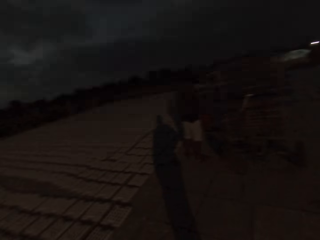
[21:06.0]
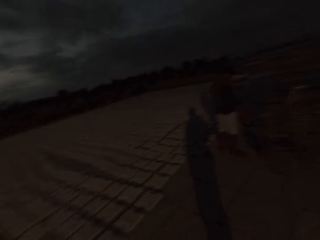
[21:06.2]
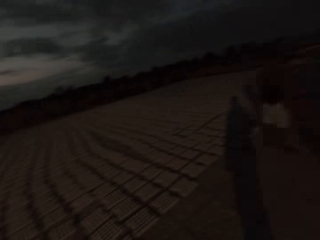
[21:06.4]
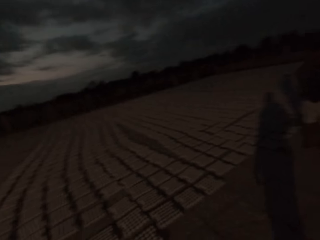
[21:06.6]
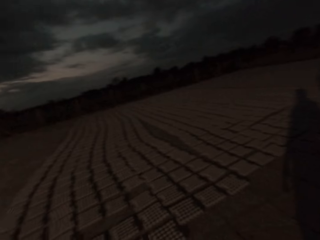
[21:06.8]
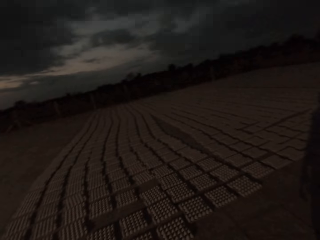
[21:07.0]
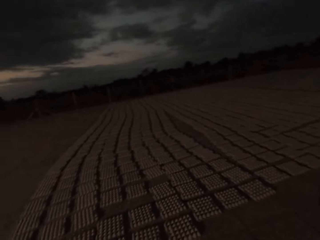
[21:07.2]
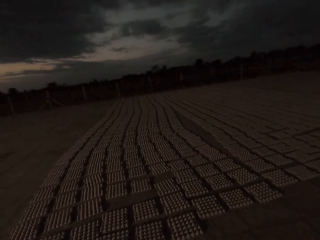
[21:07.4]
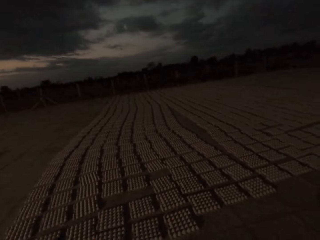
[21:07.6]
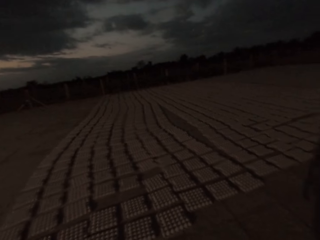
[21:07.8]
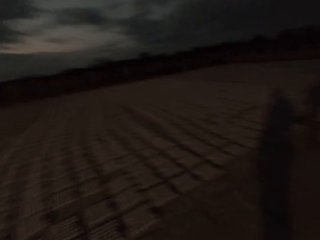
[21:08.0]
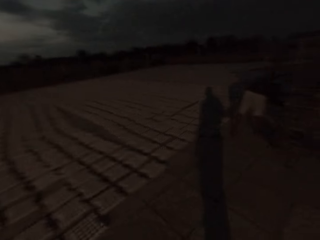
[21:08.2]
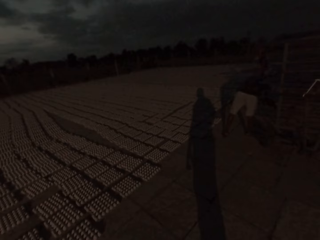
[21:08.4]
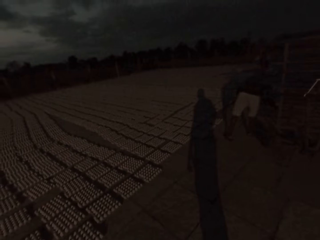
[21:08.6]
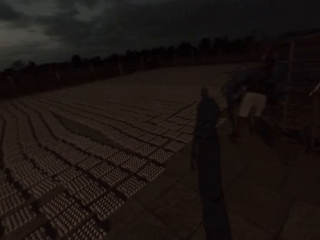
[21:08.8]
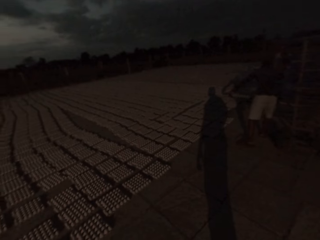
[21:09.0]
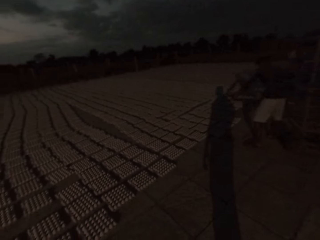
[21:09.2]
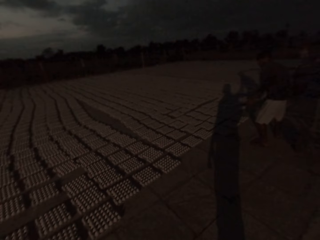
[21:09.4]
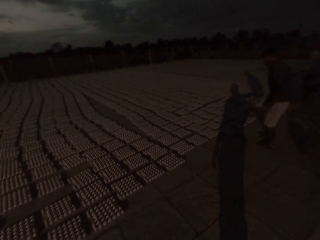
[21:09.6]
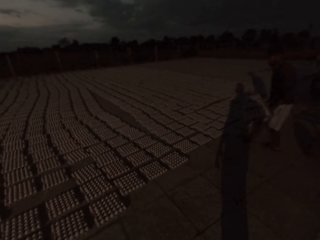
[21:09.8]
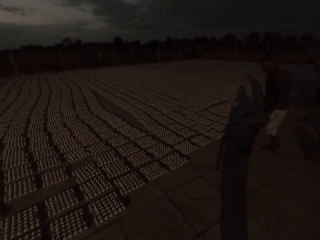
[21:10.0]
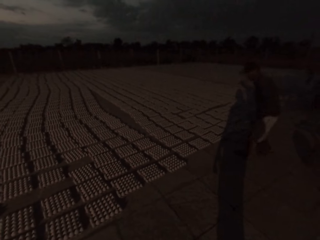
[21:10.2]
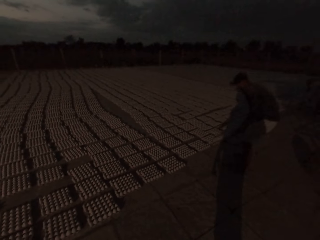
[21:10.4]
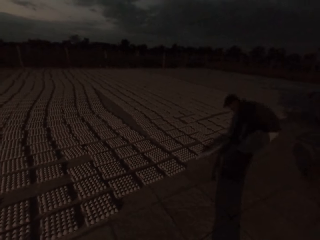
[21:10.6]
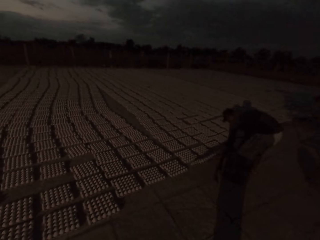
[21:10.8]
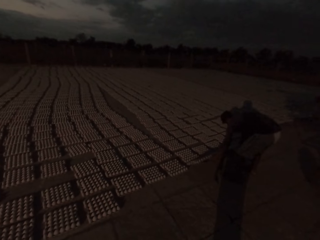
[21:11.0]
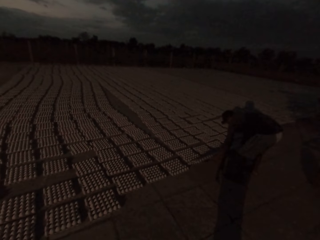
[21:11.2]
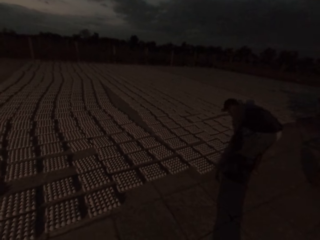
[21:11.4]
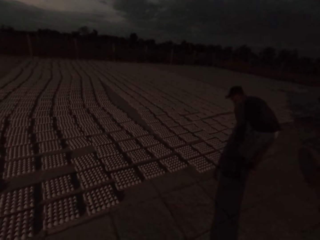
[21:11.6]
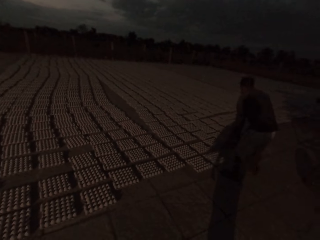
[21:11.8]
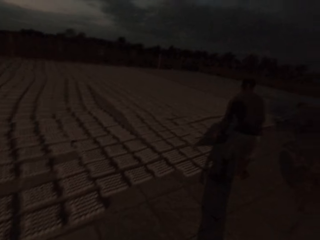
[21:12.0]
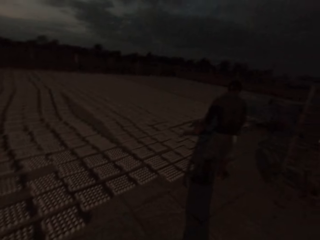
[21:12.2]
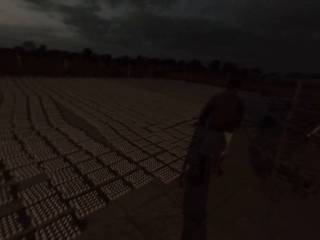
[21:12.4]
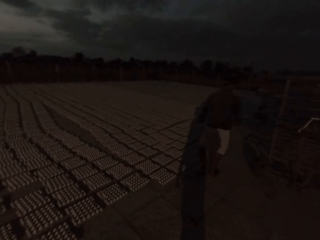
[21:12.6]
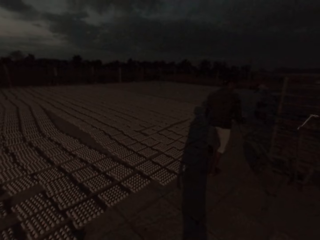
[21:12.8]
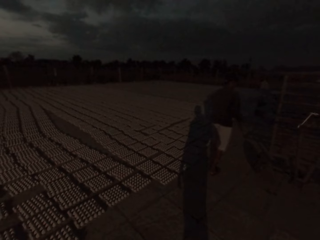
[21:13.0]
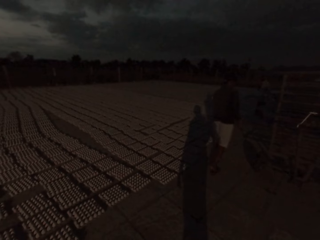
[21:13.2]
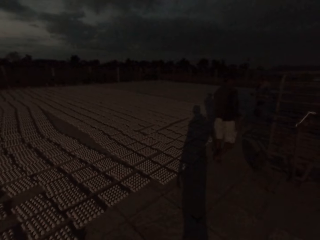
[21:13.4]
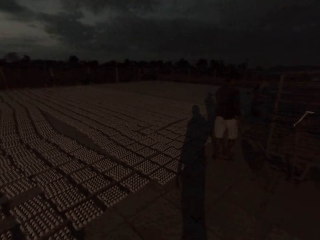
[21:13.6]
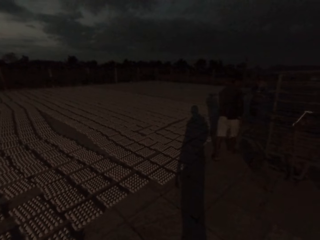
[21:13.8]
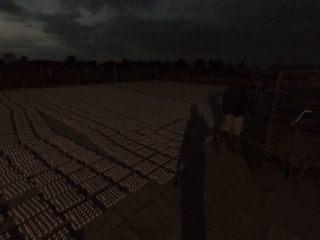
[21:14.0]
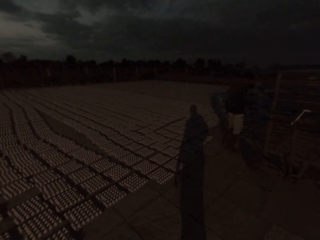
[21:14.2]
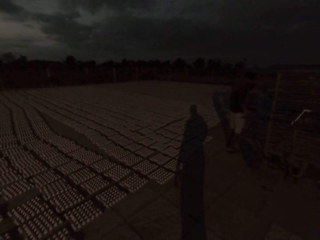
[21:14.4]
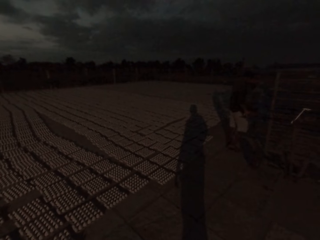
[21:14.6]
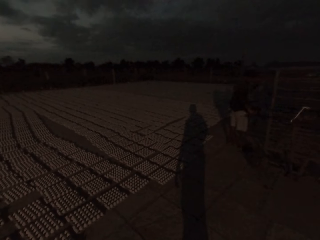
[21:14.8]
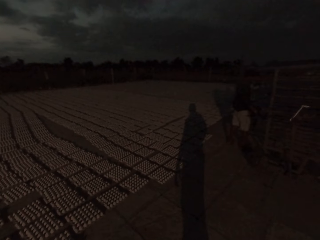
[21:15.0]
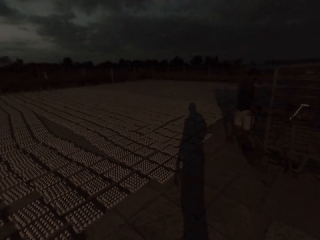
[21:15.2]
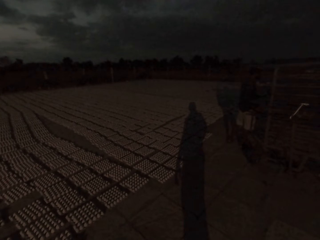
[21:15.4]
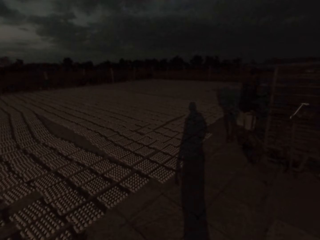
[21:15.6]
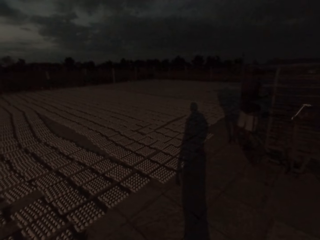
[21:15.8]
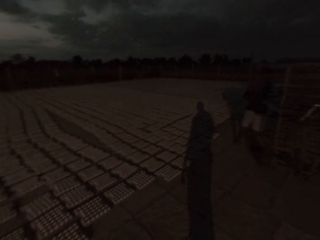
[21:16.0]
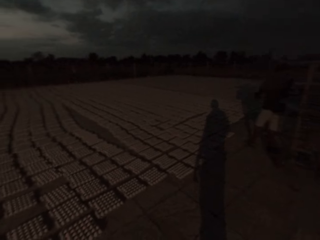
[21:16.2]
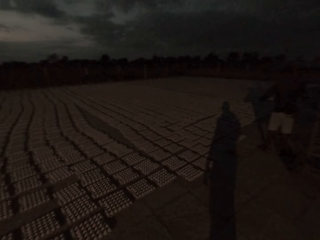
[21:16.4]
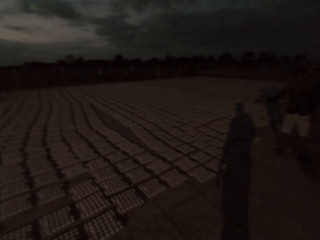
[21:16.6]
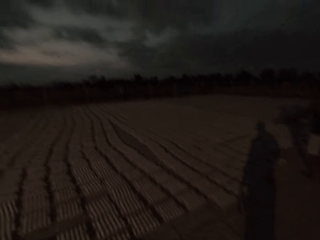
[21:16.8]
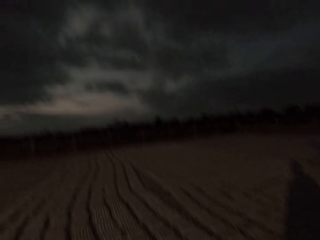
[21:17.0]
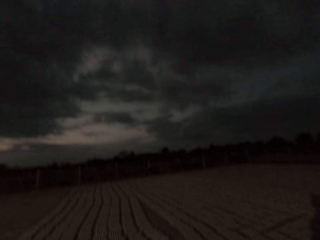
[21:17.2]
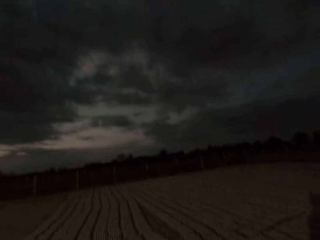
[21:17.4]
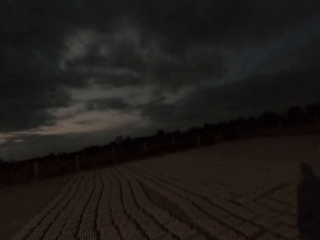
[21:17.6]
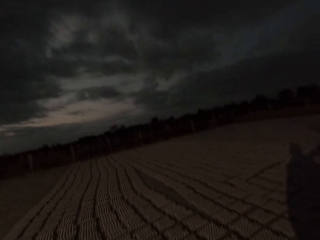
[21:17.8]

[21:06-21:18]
The man picks up a tray from the storage rack with both hands. He drops egg crates on the ground with the tray in both hands. The camera wearer converses with the man. The man inserts the tray into the storage rack with his left hand. He picks up the tray from the storage rack with both hands.

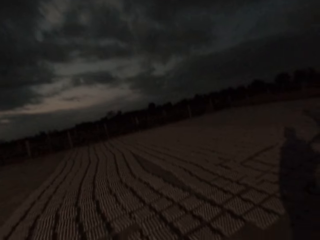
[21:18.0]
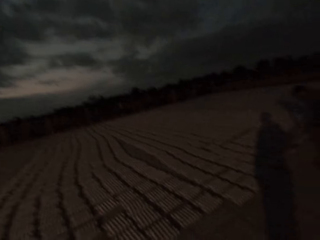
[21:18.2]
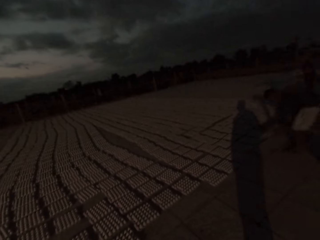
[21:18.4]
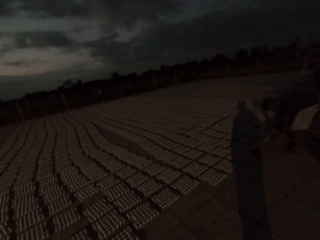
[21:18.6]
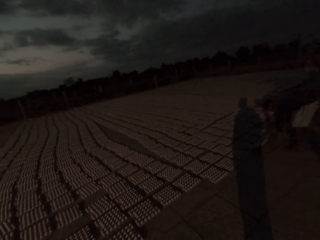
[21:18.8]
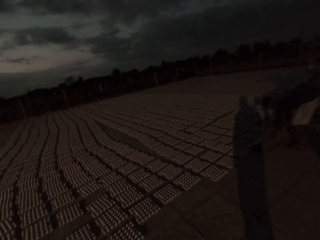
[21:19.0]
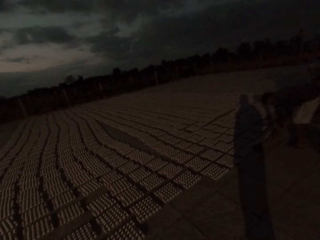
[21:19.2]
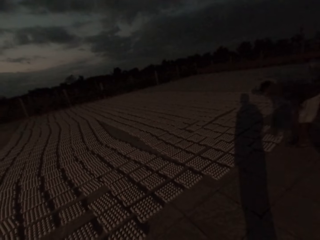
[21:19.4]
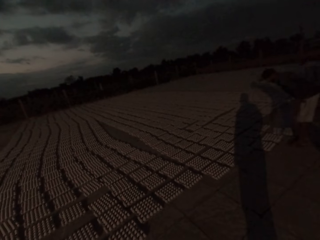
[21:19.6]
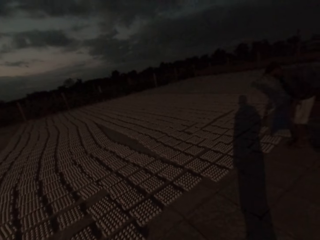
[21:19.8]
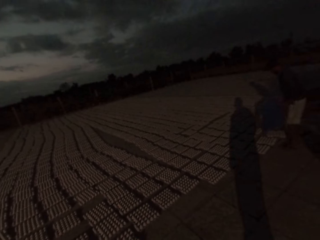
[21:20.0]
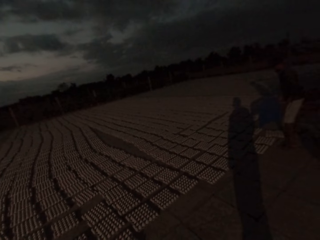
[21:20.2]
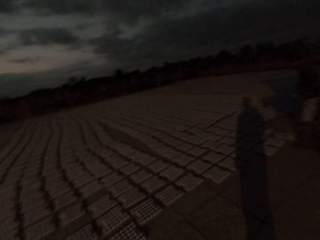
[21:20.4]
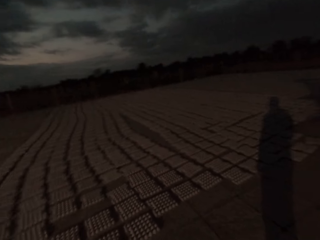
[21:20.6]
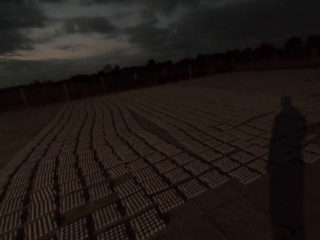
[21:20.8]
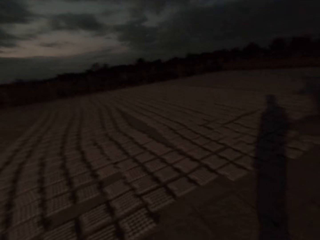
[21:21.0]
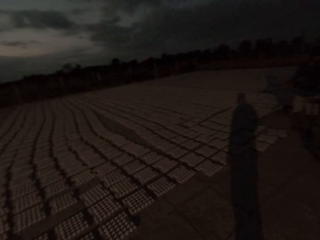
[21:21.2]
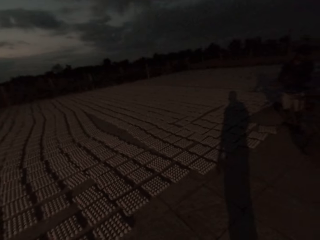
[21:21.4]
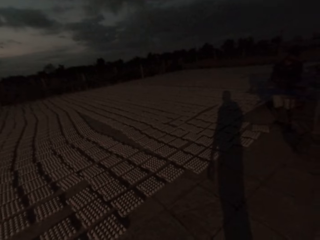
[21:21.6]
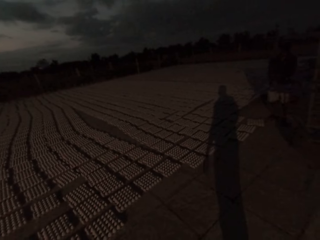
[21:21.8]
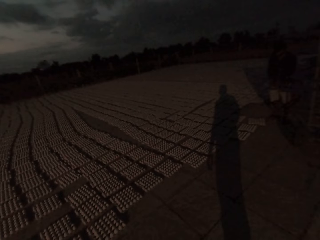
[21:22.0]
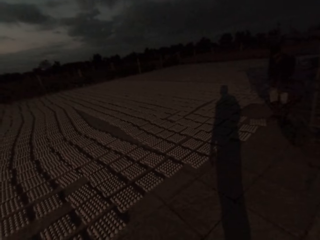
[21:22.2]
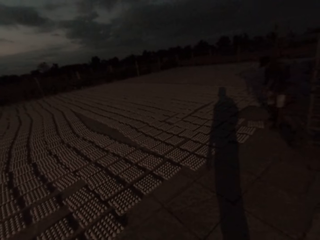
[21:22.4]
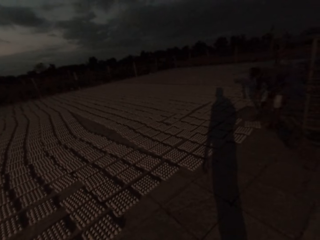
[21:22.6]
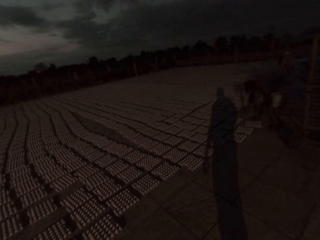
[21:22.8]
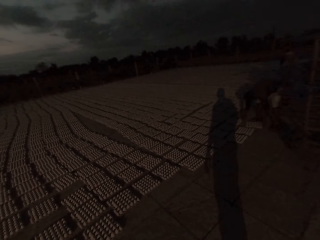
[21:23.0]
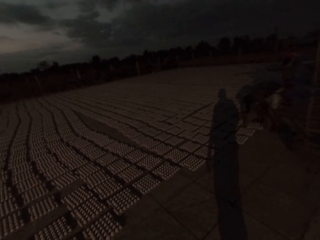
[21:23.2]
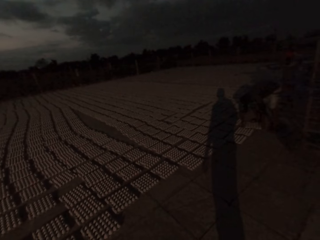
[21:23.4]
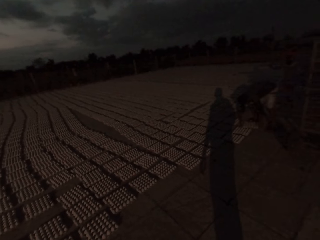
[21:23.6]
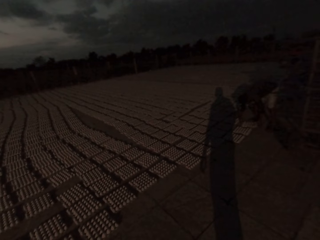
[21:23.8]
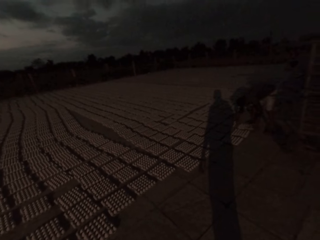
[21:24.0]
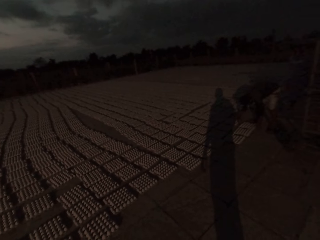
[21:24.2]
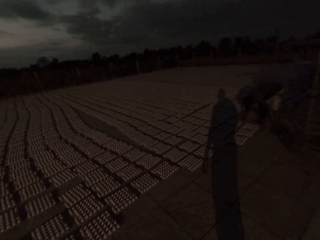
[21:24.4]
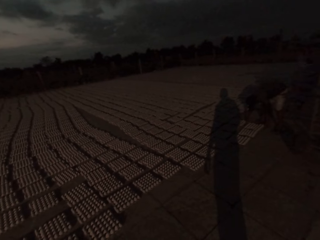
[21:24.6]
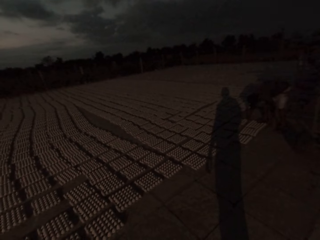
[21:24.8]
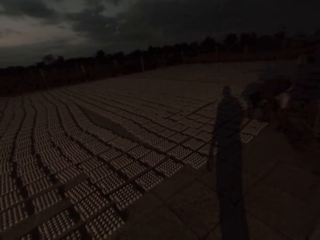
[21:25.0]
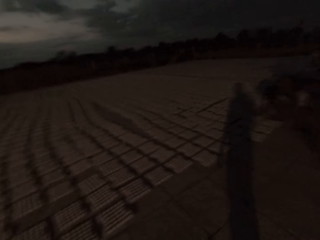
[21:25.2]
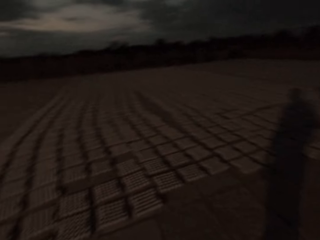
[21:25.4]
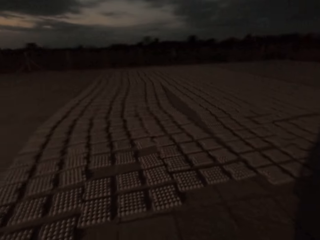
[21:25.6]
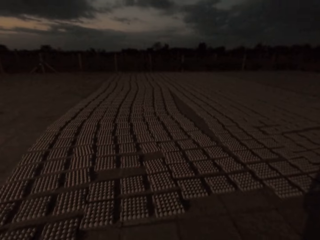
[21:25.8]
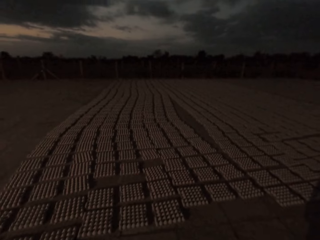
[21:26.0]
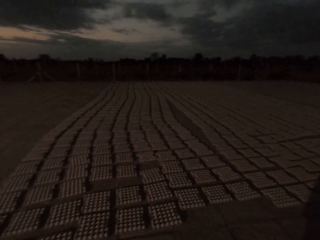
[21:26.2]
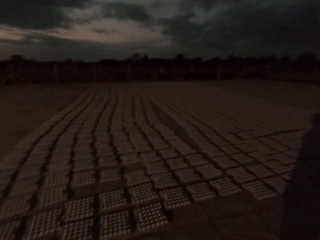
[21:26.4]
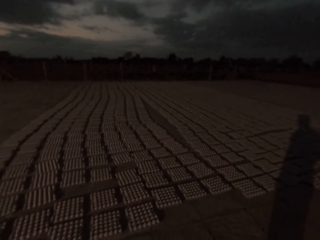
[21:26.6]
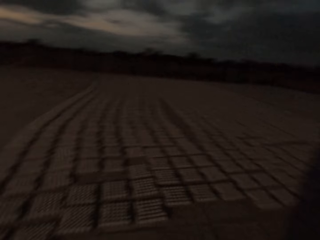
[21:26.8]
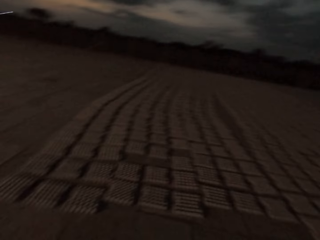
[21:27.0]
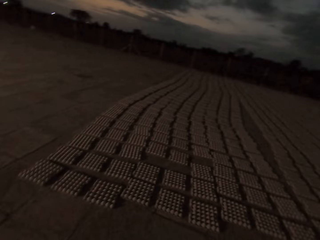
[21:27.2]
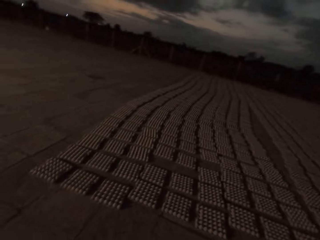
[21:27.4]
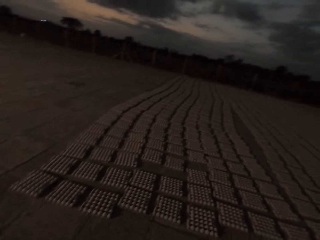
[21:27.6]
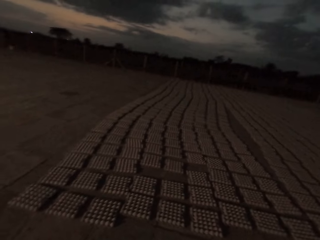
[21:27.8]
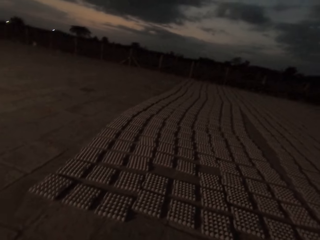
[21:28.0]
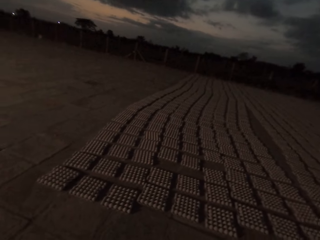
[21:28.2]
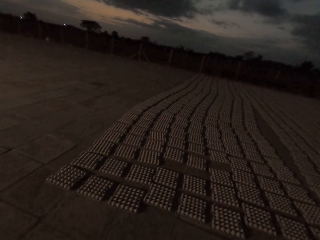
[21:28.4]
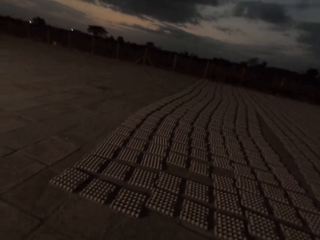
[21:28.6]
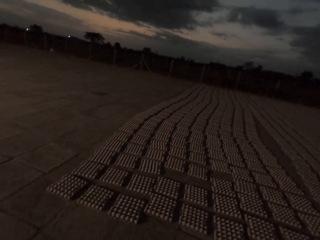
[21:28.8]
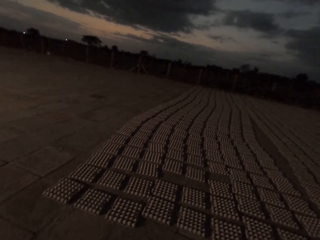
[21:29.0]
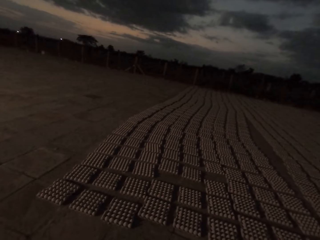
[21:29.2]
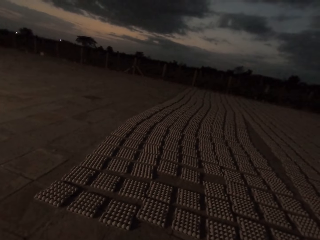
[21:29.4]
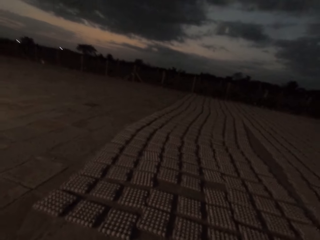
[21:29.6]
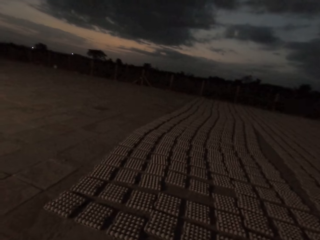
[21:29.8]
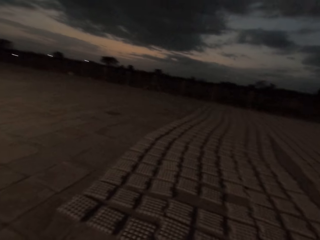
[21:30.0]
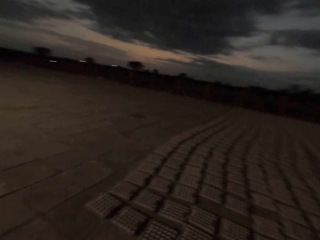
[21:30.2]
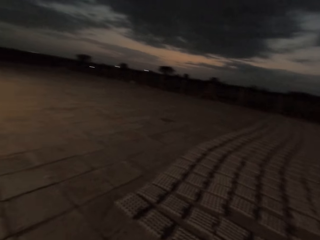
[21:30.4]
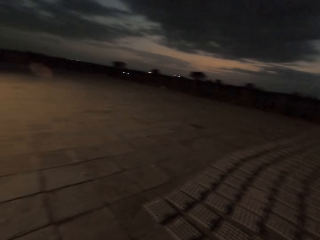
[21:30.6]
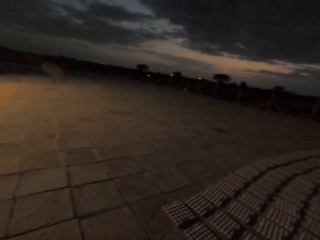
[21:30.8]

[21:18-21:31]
The man drops egg crates on the ground with the tray in both hands. He inserts the tray into the storage rack with both hands. He adjusts an egg crate on the ground with both hands.
